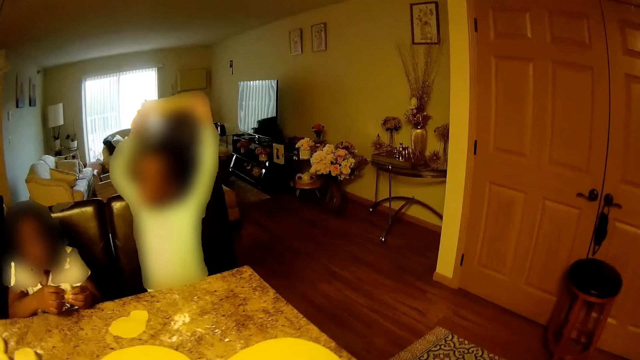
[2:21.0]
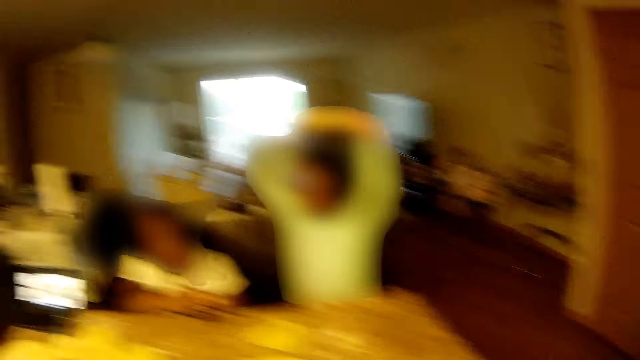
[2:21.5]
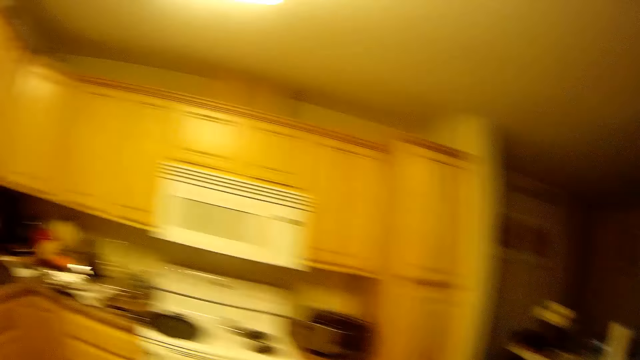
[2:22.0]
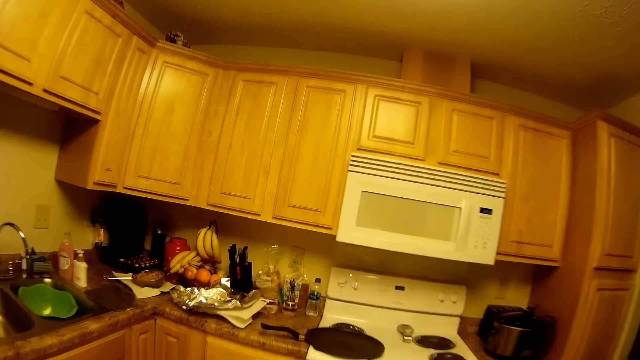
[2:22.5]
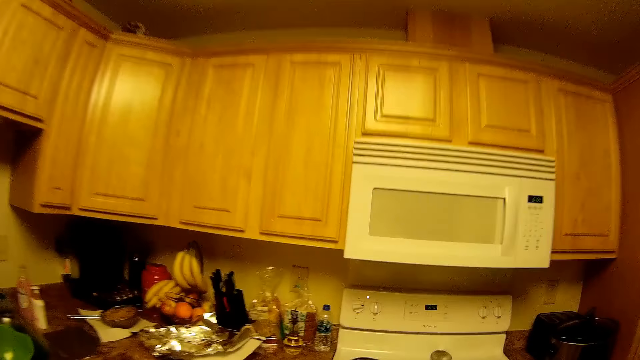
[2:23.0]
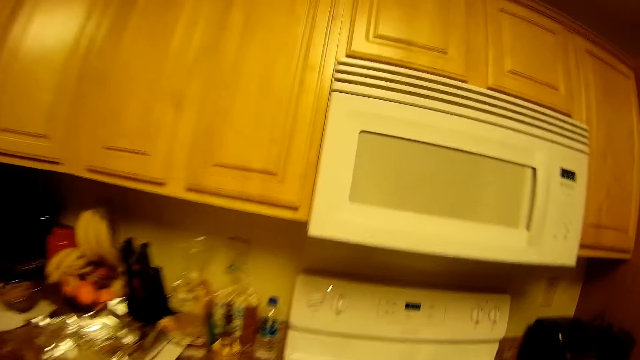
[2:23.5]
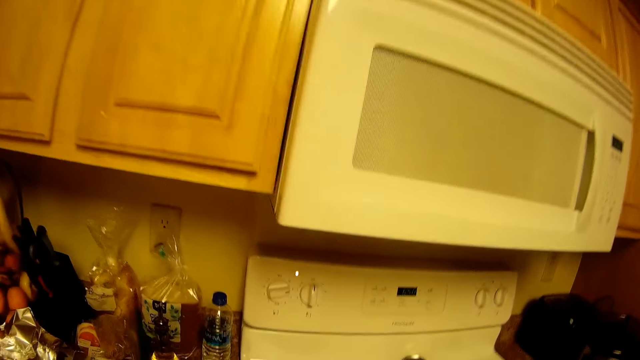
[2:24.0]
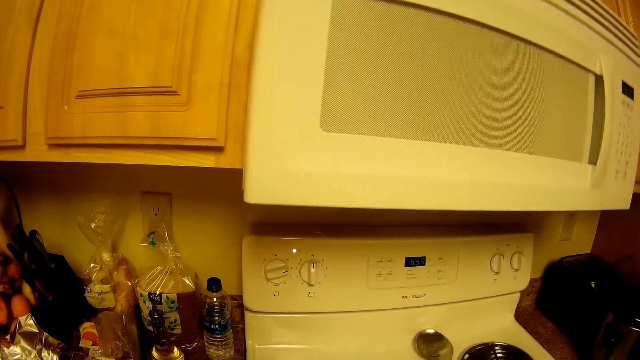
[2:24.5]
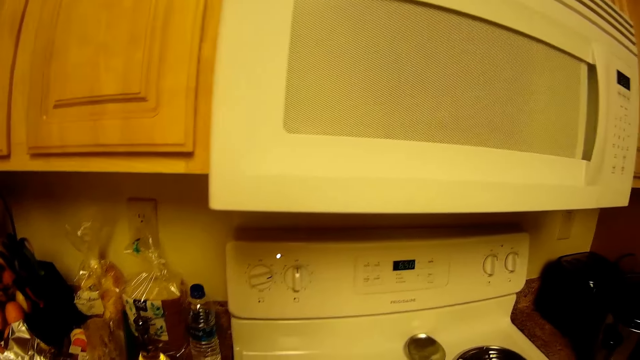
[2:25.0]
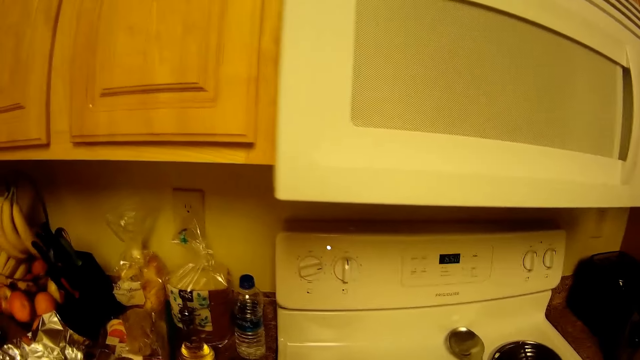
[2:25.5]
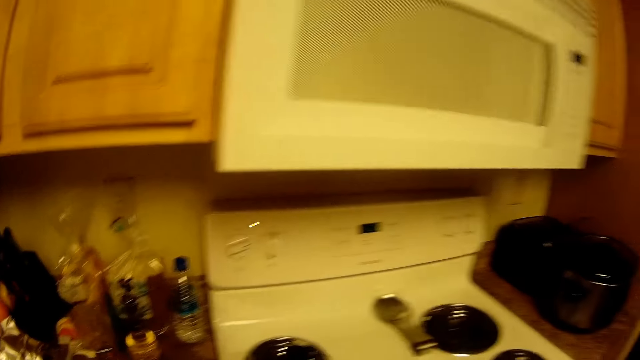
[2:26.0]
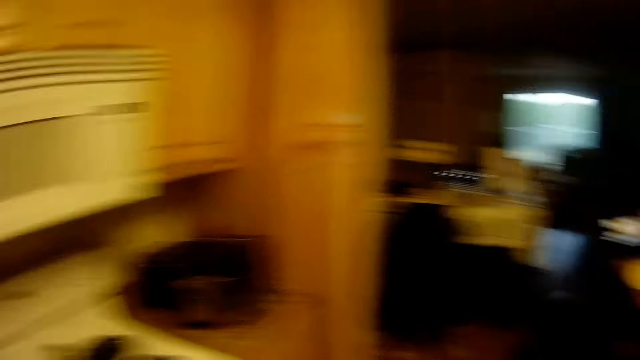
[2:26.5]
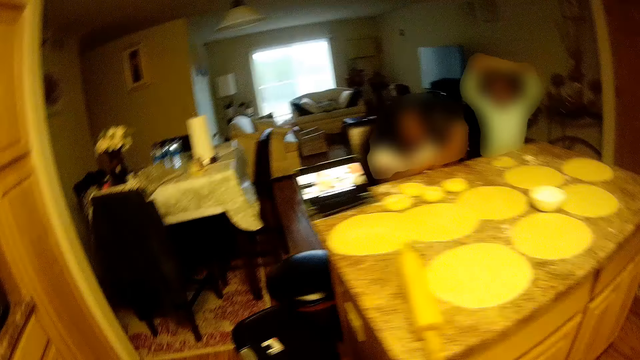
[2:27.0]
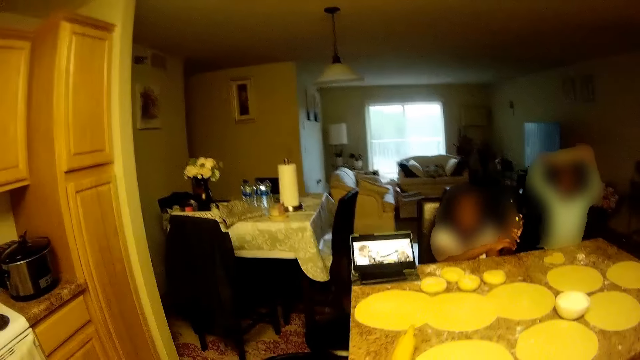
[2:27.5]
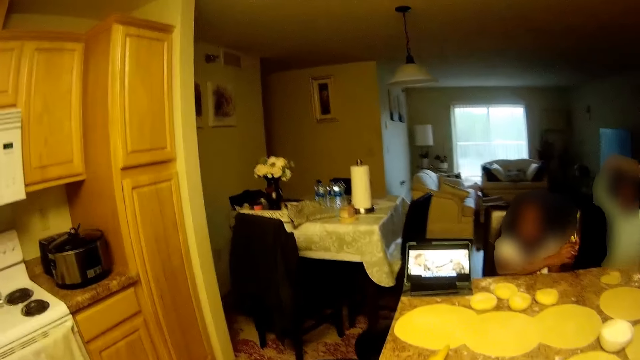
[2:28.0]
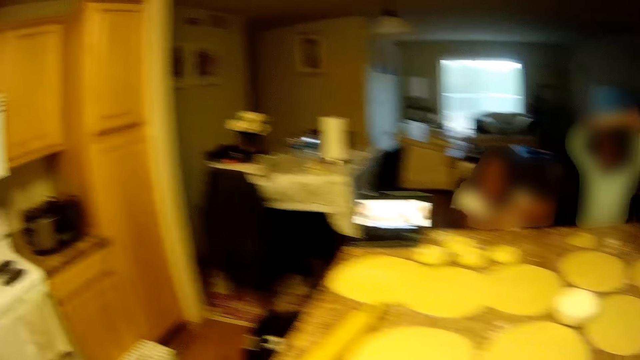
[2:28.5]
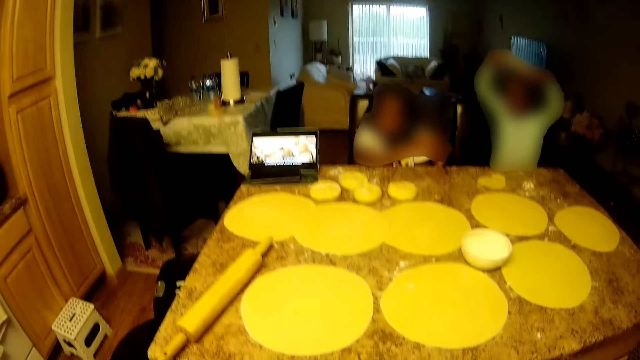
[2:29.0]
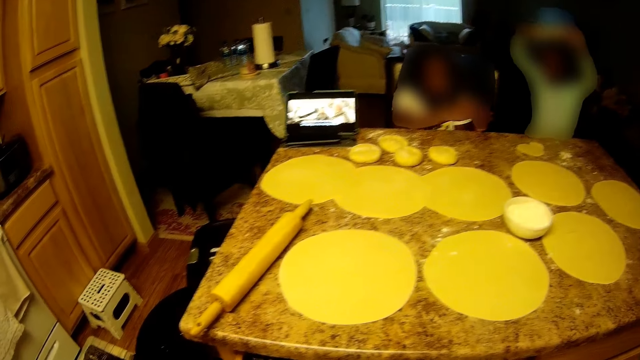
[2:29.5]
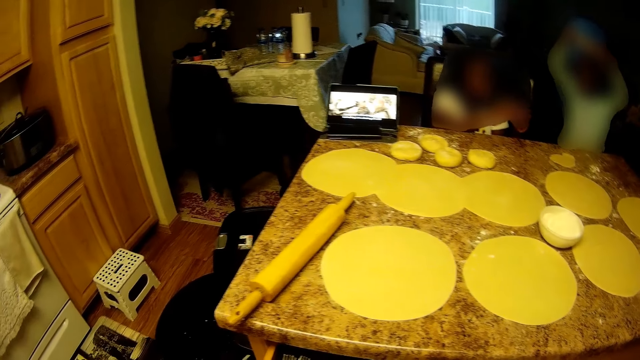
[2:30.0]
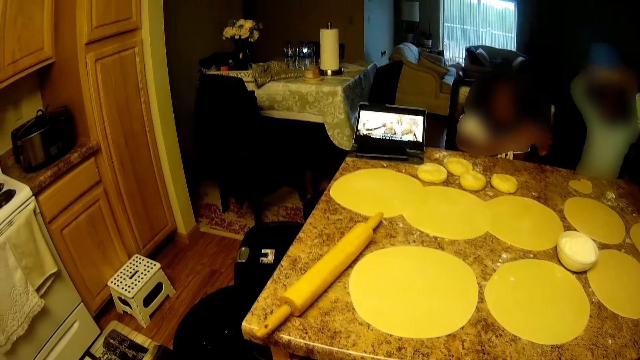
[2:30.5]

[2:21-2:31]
The camera wearer picks up the dough on the table. They walk, look around, walk and look around.

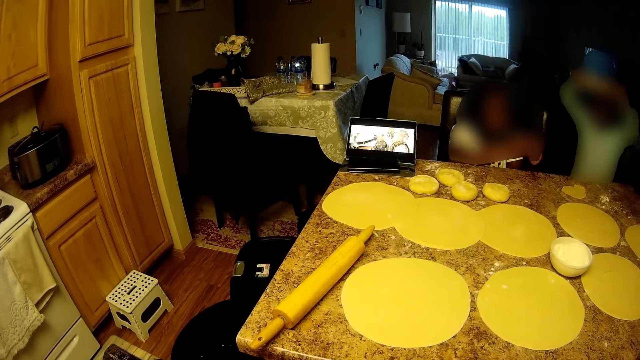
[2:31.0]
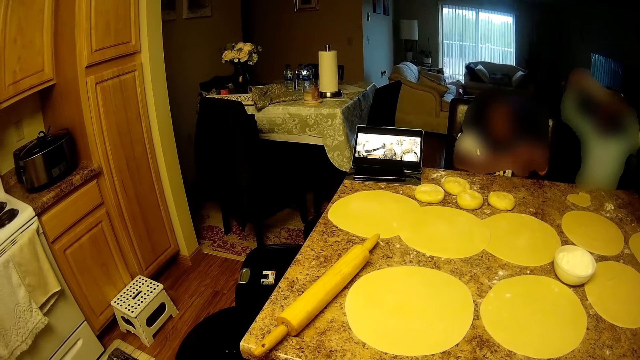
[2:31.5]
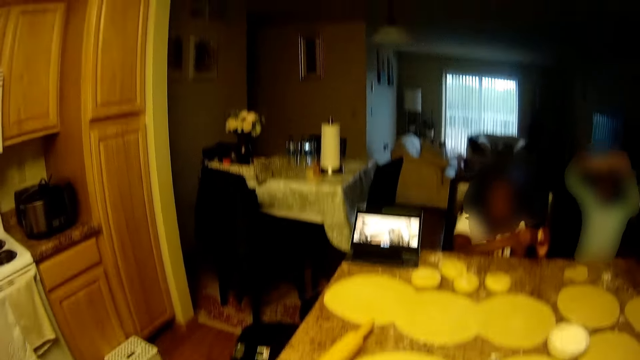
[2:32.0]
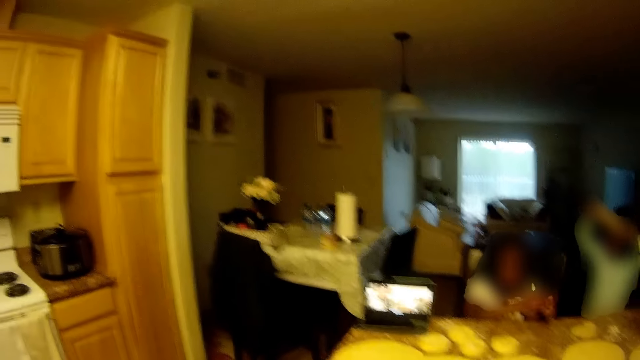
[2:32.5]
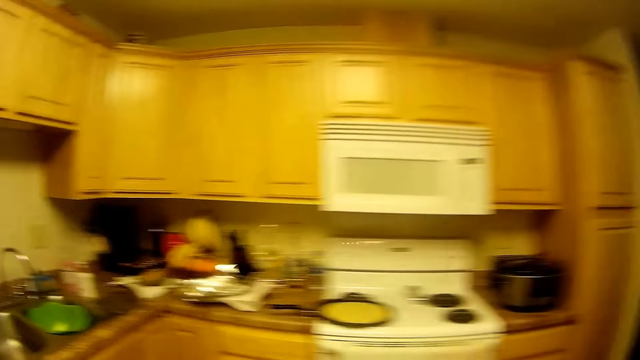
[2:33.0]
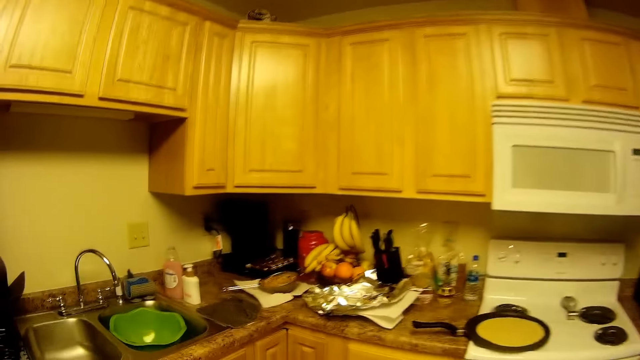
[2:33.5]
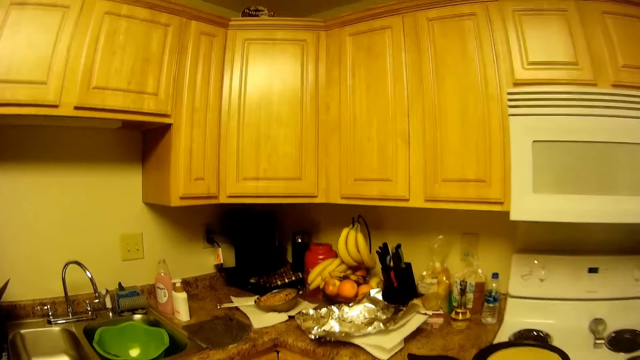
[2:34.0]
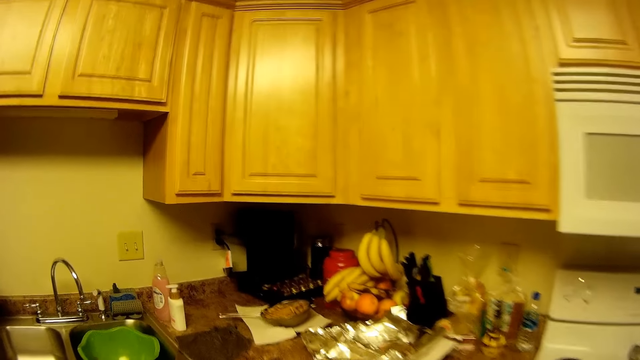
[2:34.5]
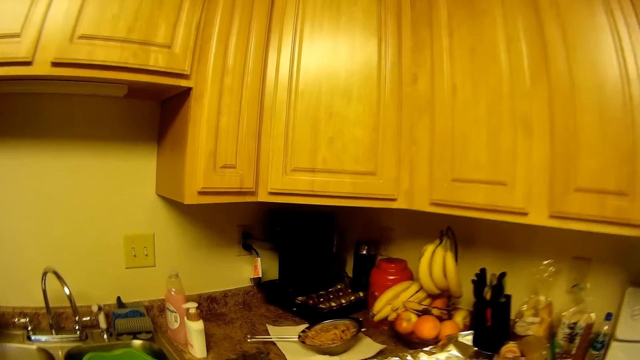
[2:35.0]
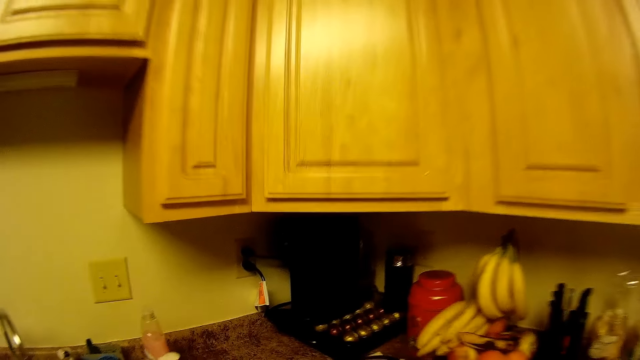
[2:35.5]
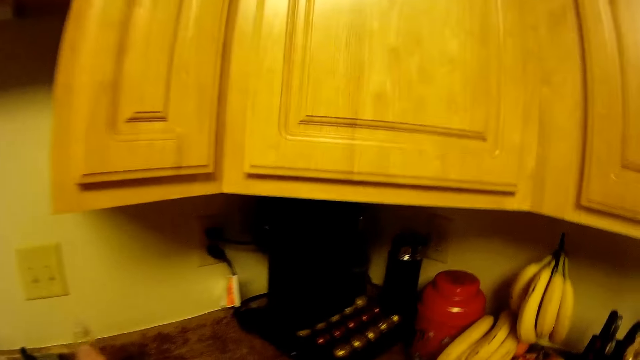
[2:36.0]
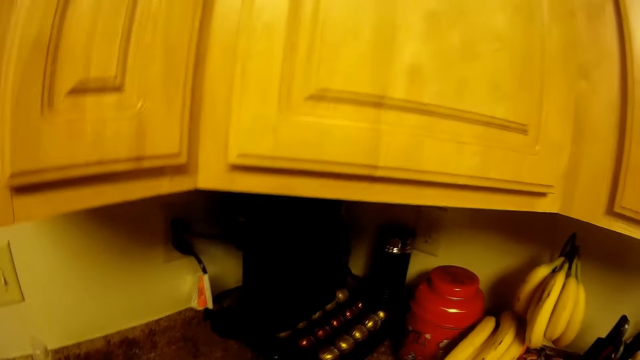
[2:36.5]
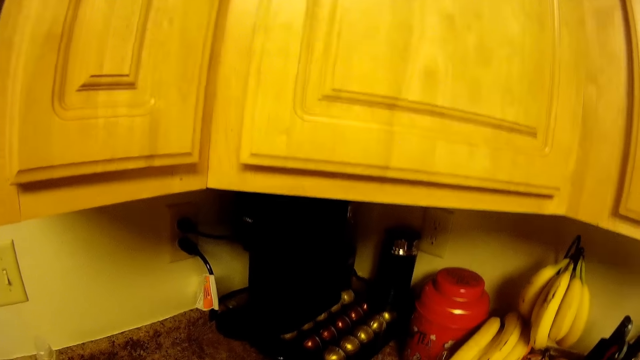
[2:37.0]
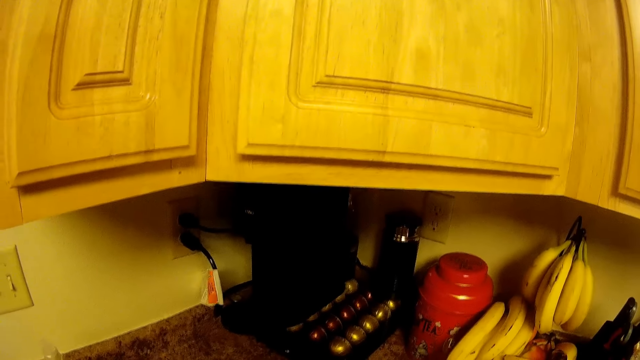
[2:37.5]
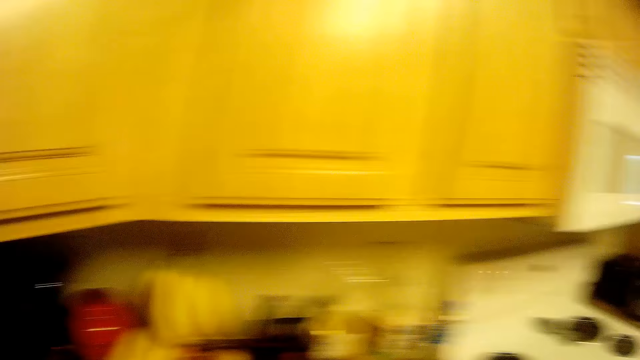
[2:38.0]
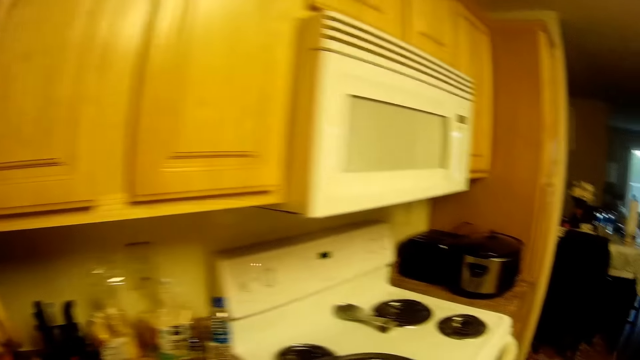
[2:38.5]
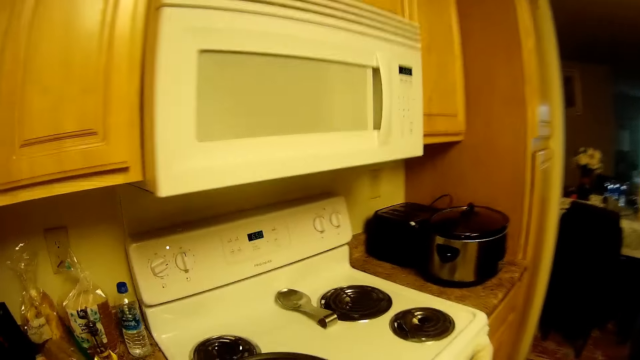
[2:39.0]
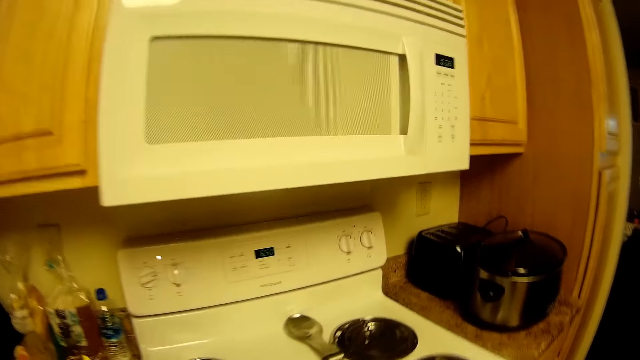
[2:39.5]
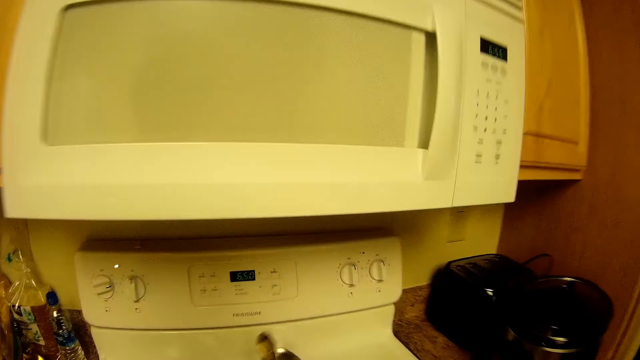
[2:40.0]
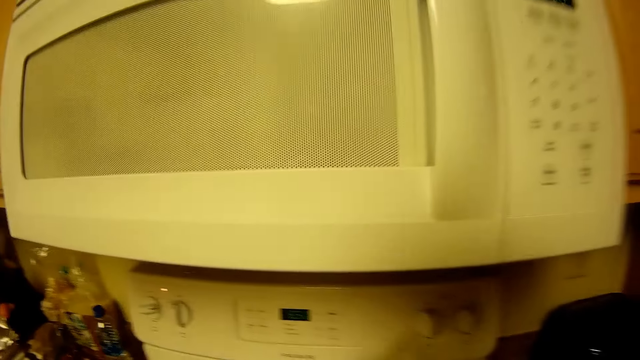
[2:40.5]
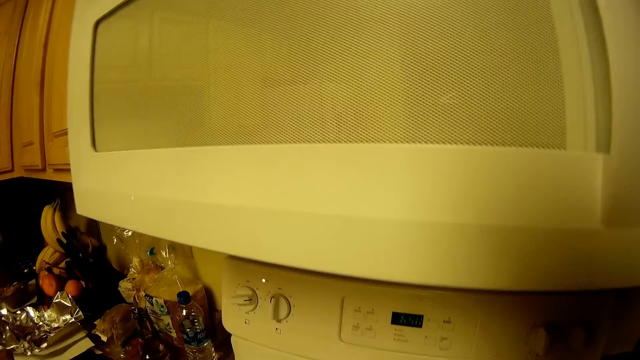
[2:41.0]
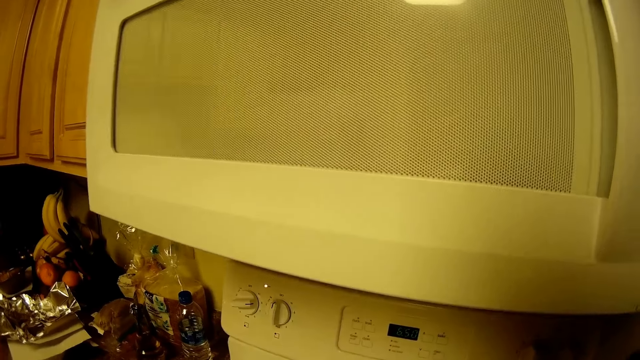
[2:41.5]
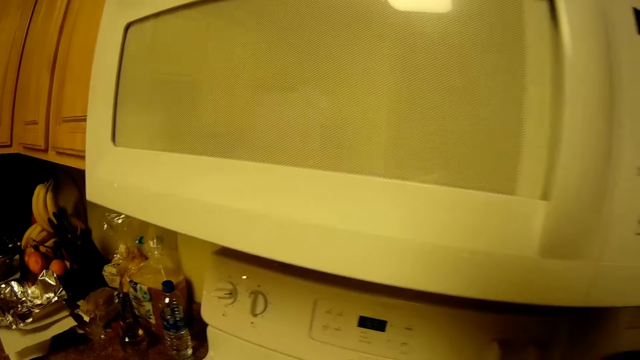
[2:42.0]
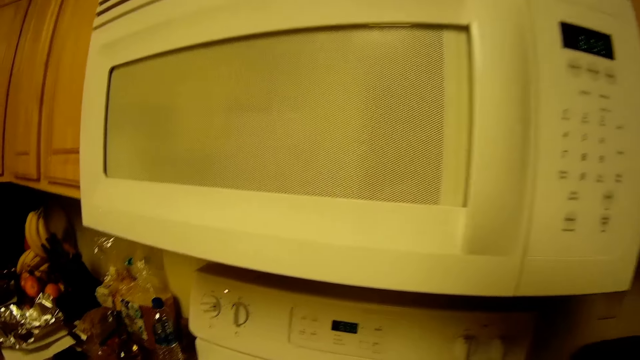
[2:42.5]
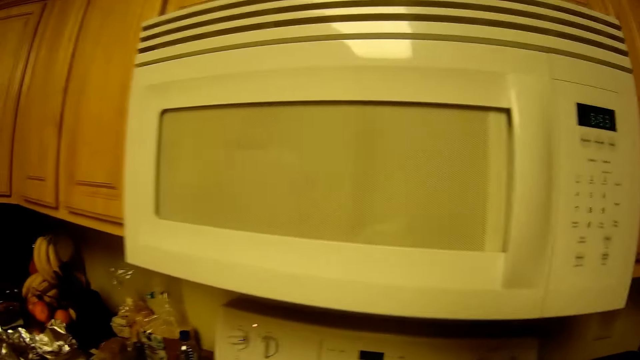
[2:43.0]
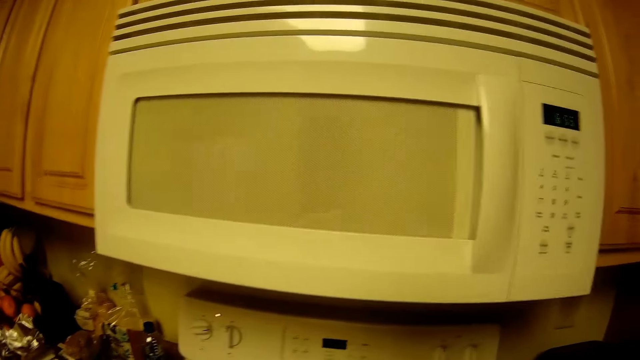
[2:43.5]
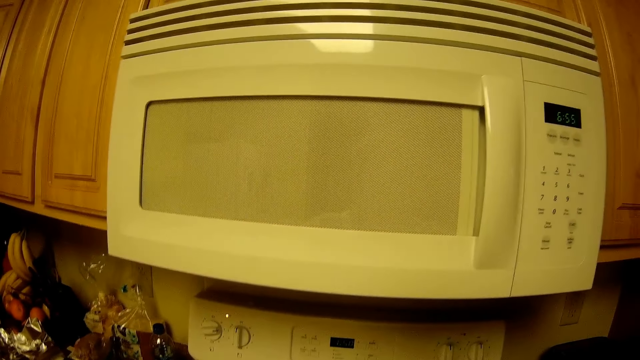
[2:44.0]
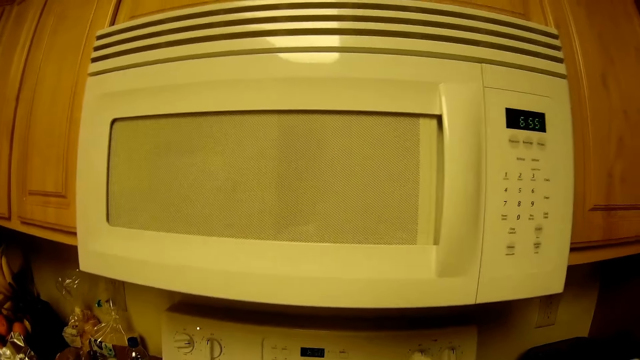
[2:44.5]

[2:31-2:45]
The camera wearer walks and looks around. She looks around again and walks. She holds a spoon with her right hand. She looks at the food.
